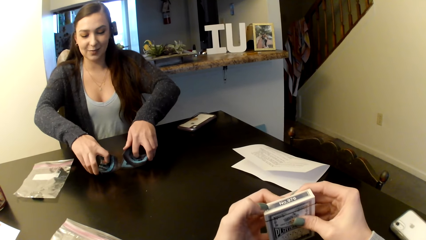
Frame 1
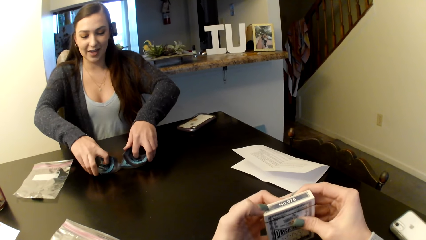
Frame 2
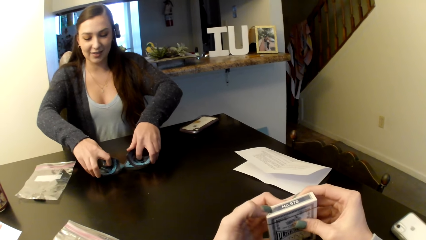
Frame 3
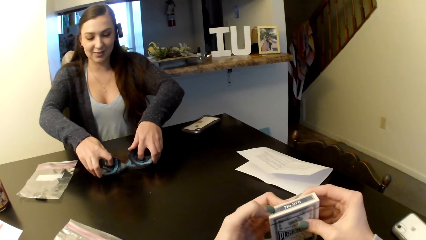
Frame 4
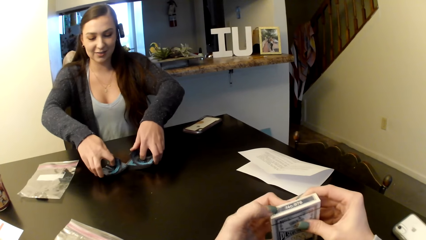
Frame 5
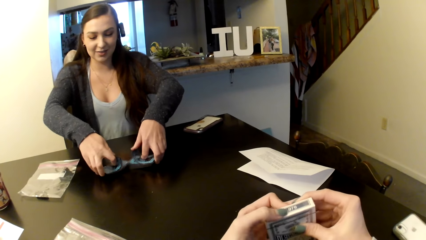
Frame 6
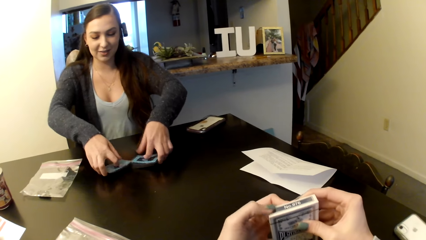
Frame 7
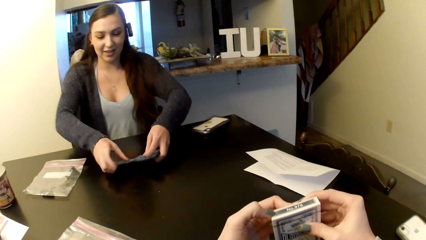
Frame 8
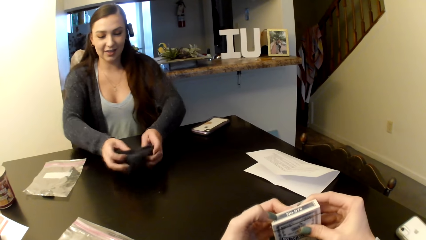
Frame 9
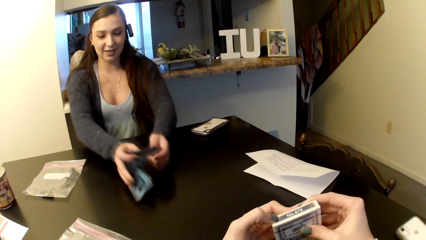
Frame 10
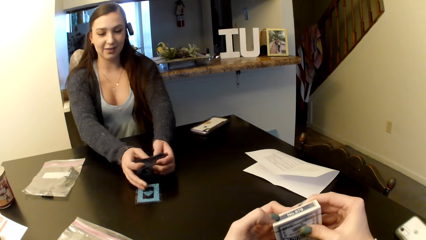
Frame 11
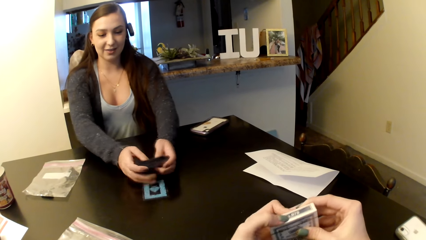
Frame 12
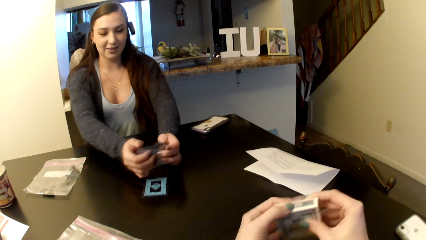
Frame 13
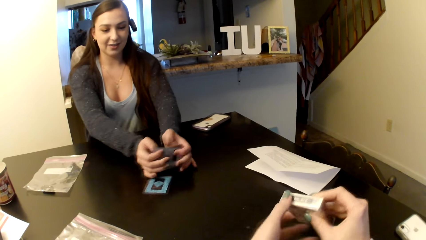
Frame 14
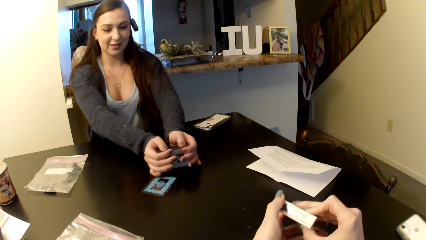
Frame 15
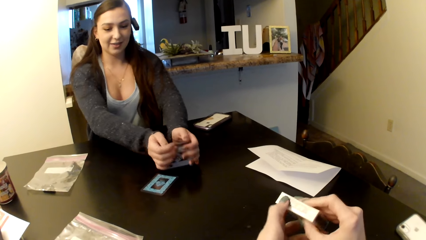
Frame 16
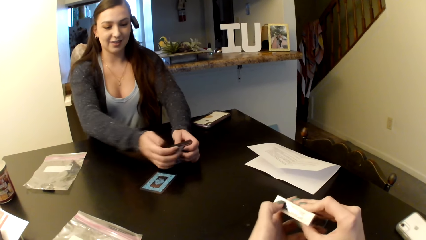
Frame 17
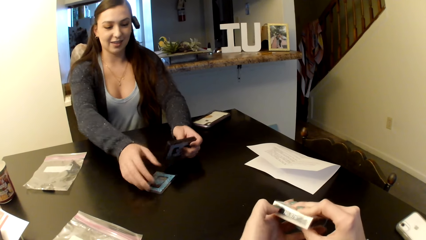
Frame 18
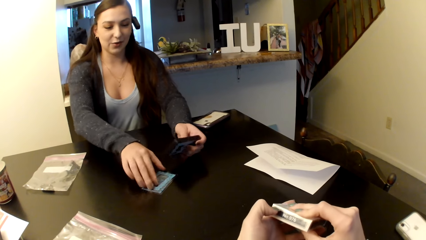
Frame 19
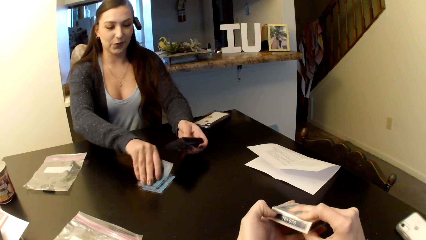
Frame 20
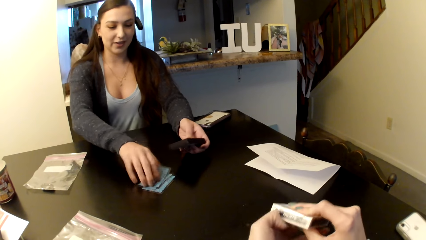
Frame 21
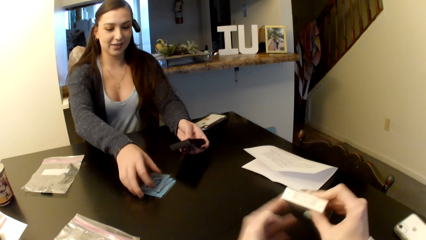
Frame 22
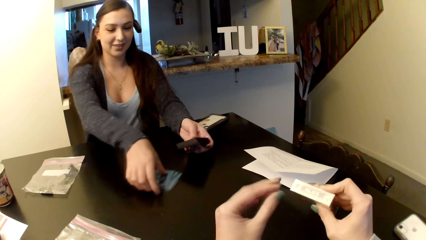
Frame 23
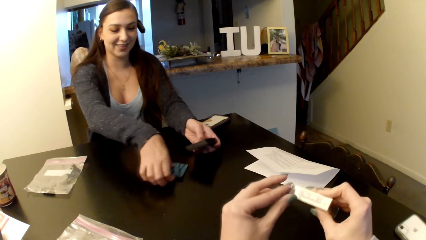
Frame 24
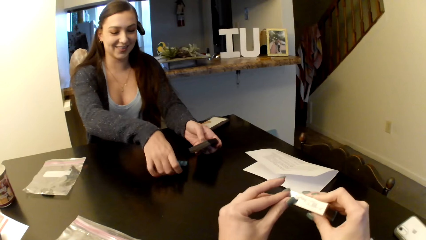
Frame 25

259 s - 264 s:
The camera wearer opens the cards. A woman shuffles the cards.

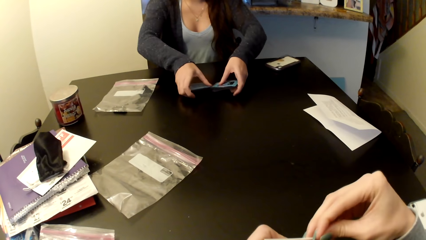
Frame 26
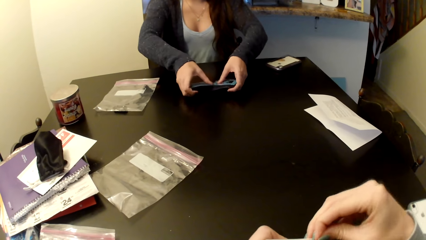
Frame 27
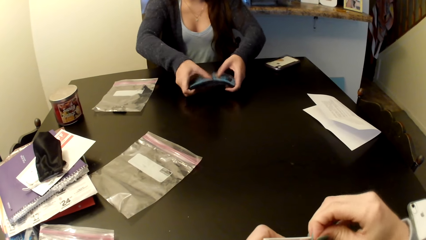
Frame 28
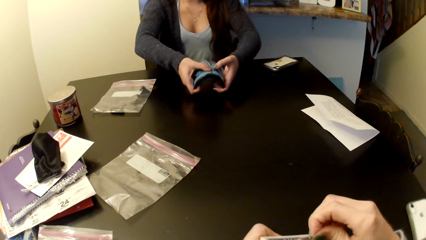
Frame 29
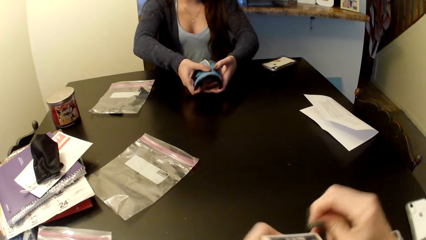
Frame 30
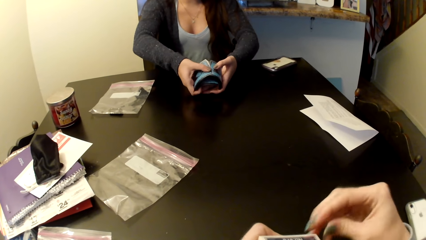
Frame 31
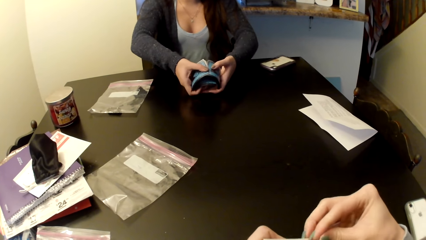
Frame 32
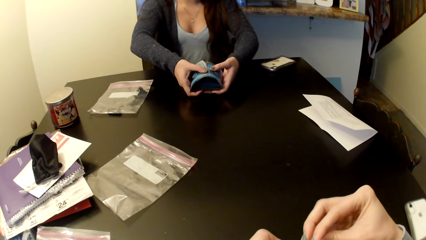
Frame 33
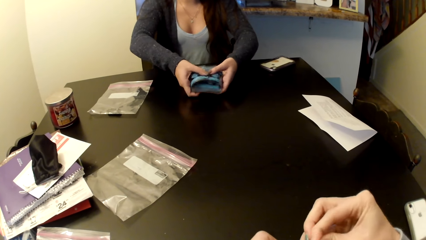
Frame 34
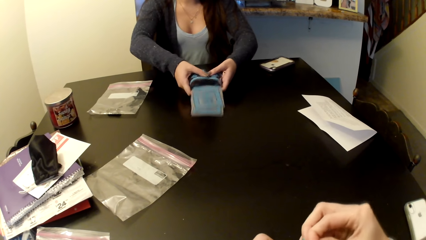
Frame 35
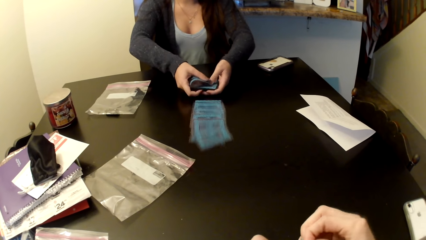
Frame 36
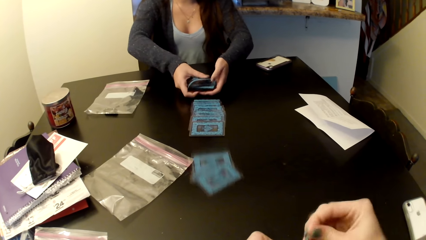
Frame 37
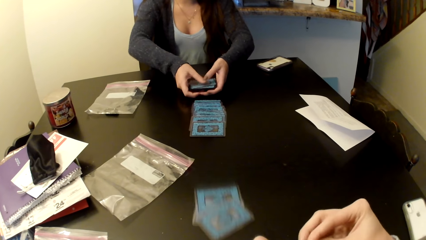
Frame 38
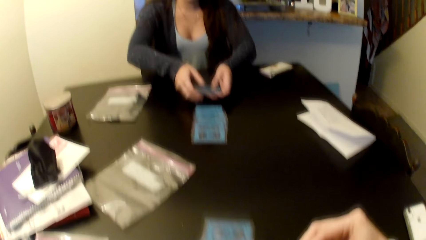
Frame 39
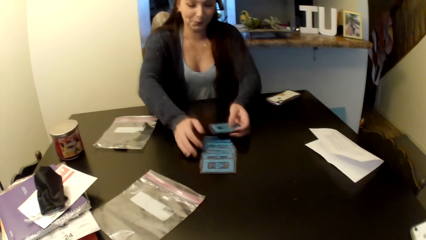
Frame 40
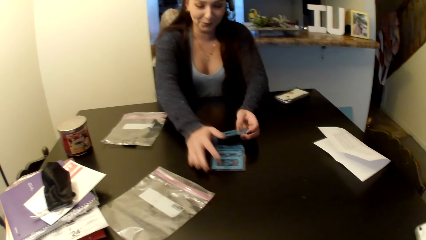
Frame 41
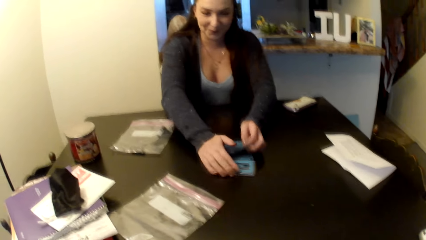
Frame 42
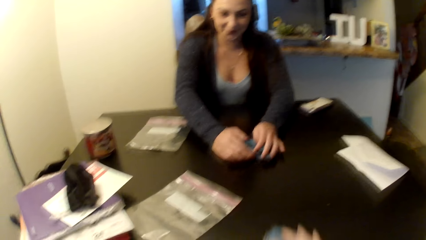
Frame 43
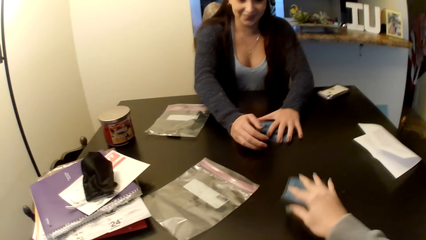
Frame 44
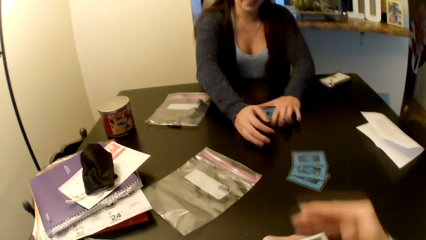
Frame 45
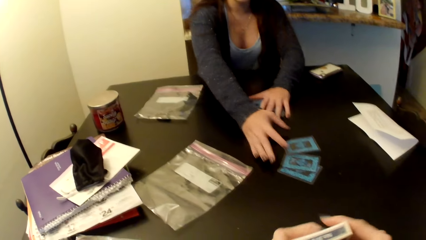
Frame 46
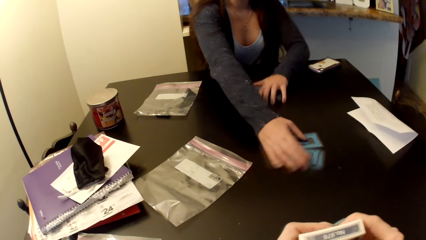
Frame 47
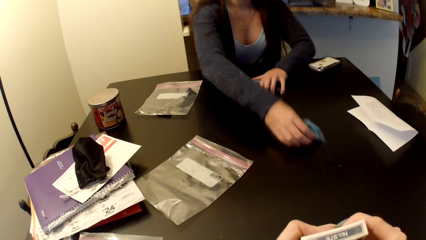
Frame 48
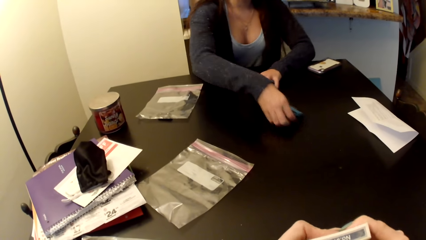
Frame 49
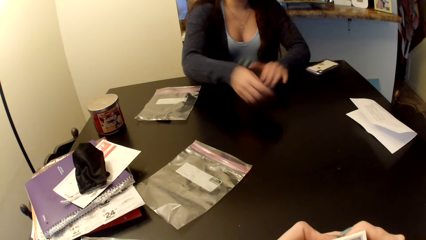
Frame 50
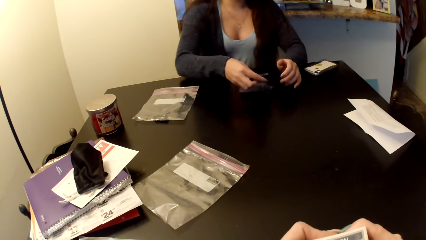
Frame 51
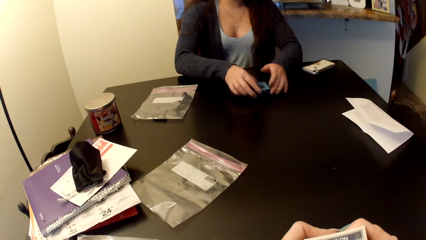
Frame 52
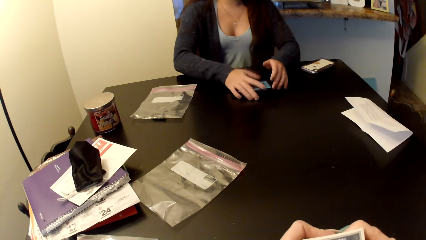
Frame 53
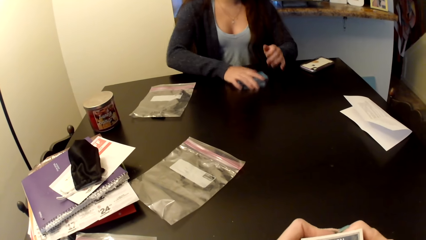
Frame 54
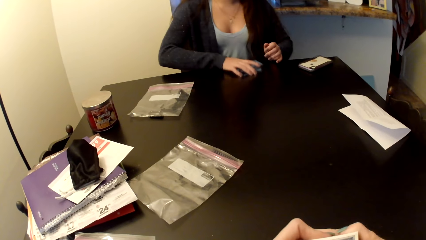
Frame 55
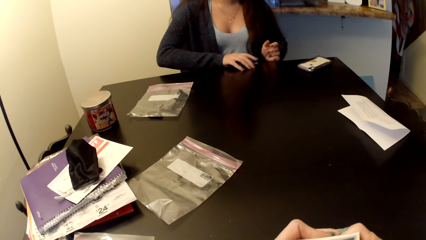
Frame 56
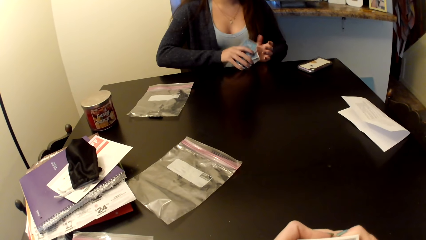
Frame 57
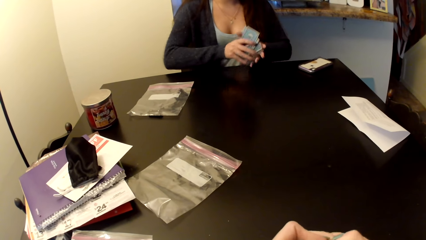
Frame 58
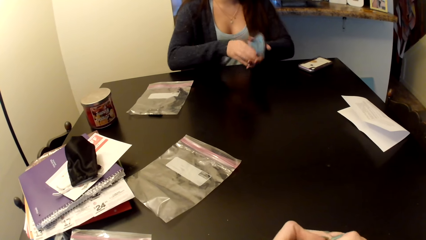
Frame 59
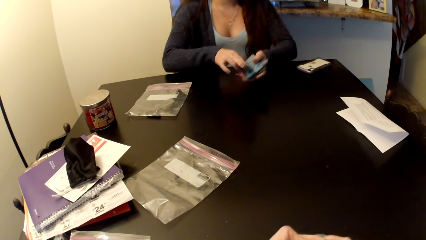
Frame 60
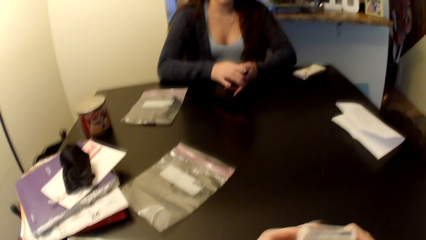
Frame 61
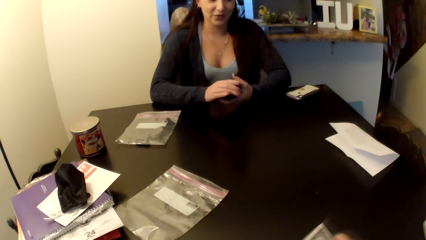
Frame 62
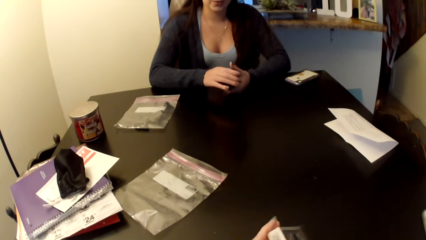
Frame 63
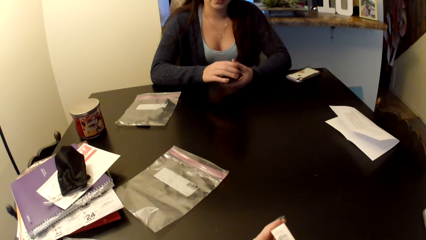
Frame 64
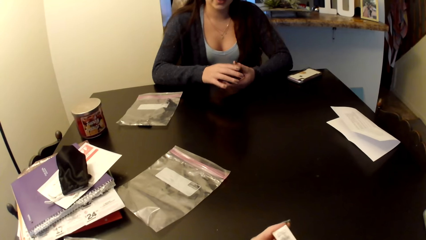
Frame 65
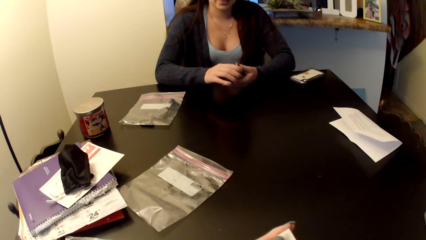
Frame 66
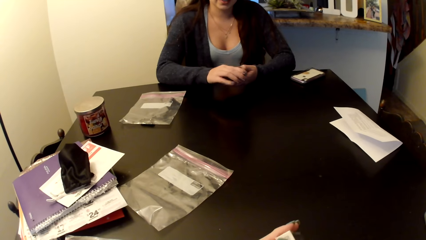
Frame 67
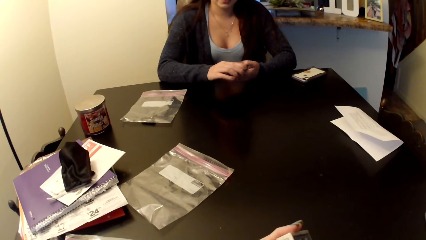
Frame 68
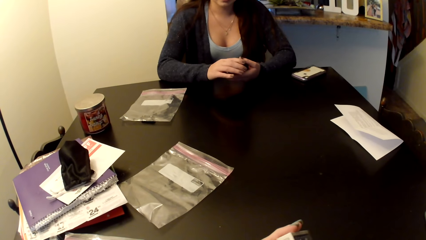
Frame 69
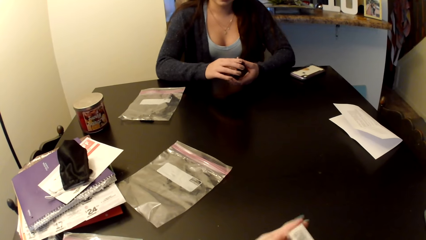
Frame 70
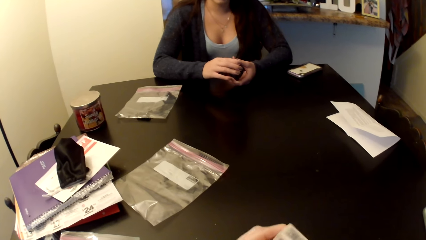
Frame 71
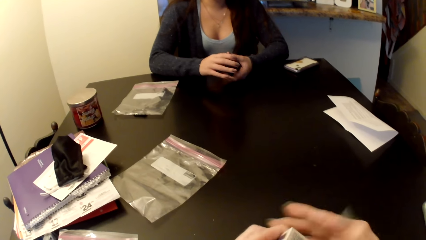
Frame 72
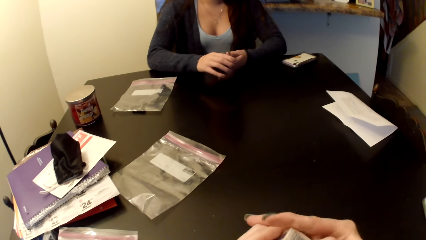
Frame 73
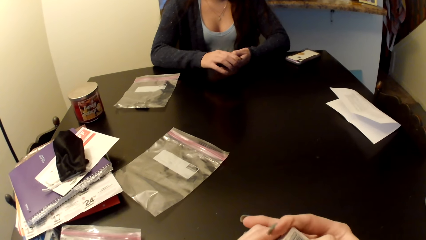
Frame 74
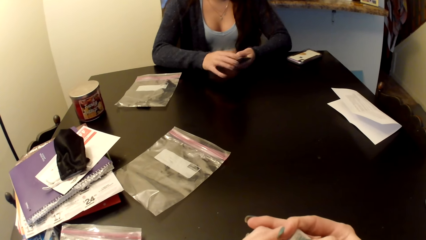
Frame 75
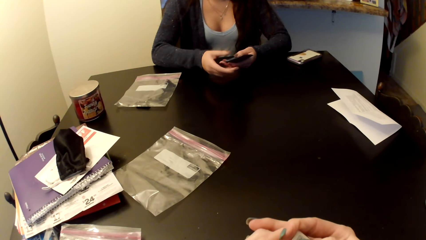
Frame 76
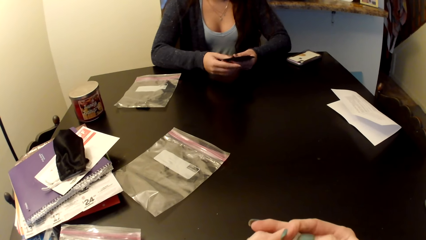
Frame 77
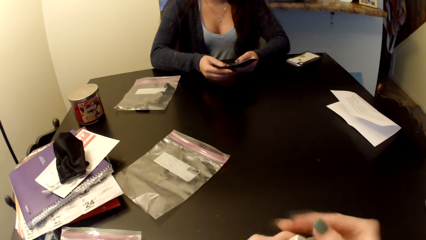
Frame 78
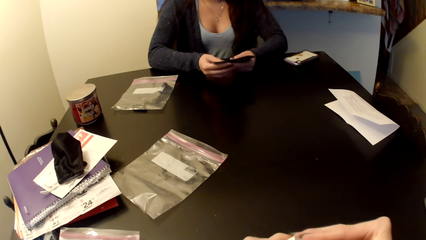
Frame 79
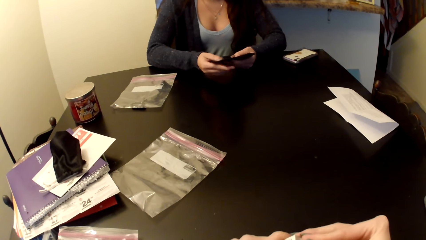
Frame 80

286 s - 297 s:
A woman spills the cards. The camera wearer pushes the cards toward the woman. The woman picks up the cards. The woman shuffles the cards.
